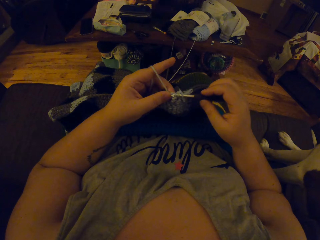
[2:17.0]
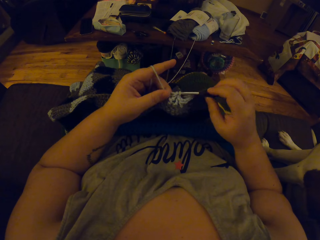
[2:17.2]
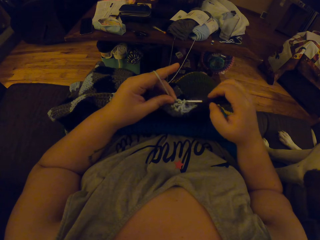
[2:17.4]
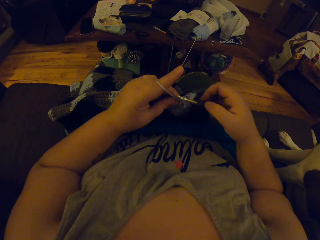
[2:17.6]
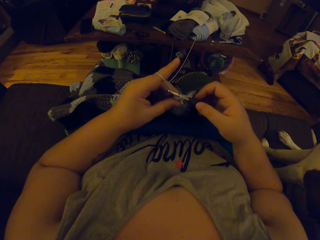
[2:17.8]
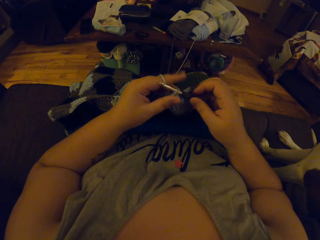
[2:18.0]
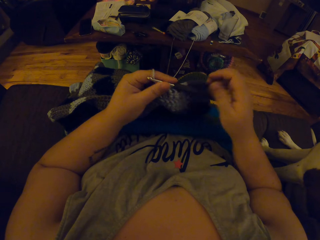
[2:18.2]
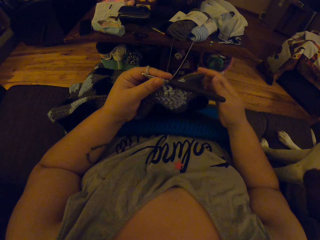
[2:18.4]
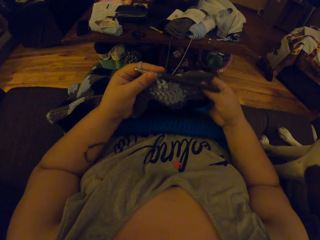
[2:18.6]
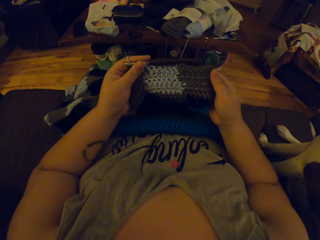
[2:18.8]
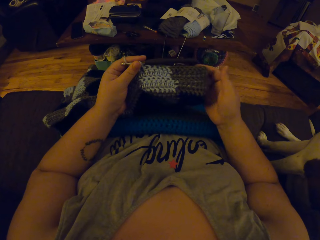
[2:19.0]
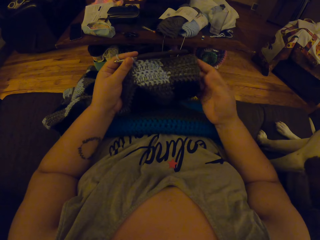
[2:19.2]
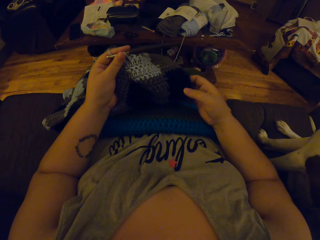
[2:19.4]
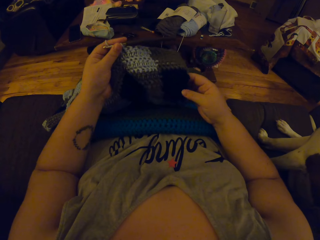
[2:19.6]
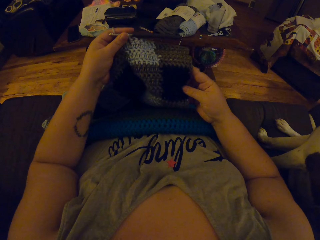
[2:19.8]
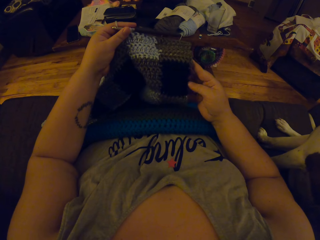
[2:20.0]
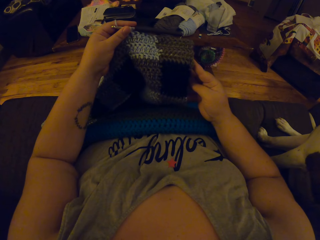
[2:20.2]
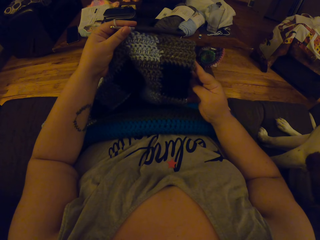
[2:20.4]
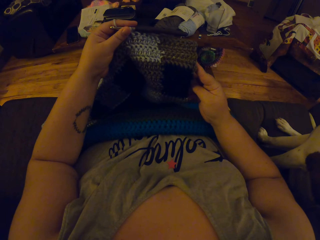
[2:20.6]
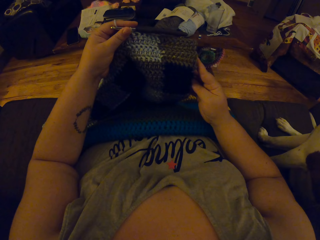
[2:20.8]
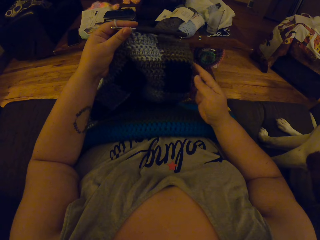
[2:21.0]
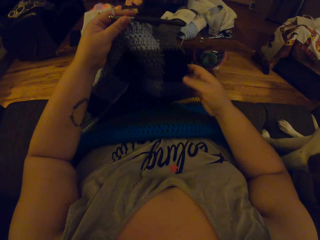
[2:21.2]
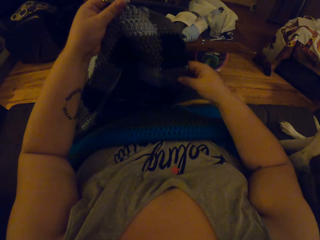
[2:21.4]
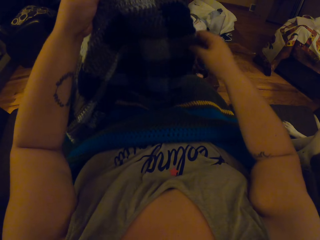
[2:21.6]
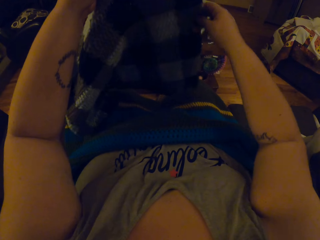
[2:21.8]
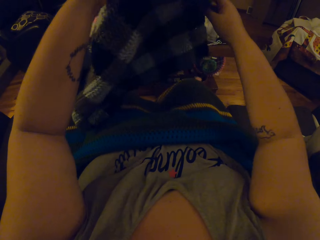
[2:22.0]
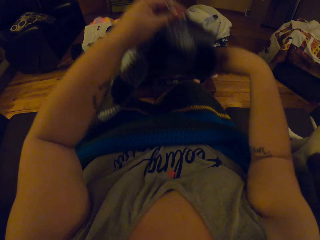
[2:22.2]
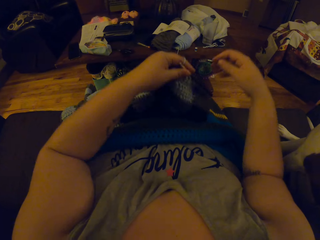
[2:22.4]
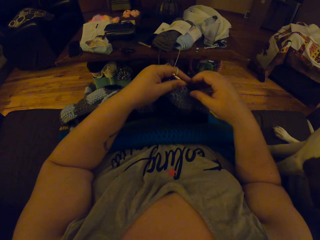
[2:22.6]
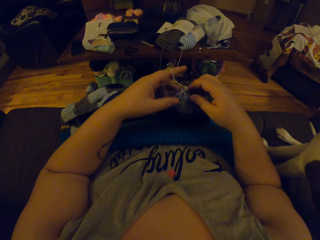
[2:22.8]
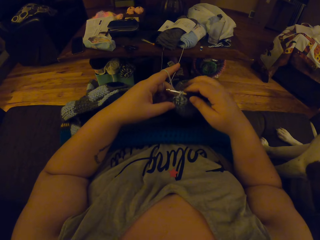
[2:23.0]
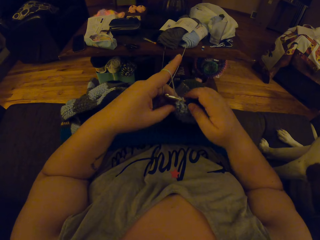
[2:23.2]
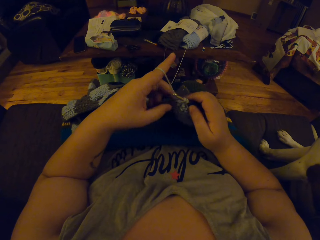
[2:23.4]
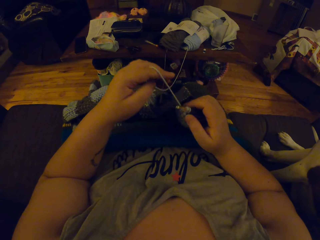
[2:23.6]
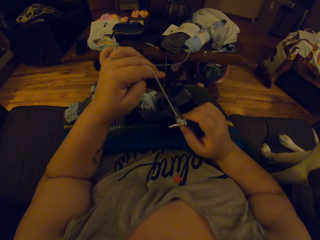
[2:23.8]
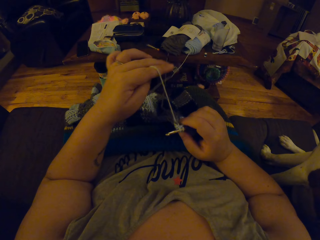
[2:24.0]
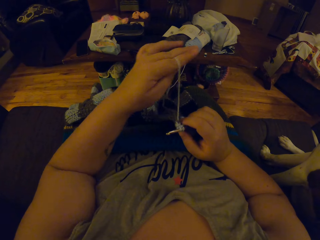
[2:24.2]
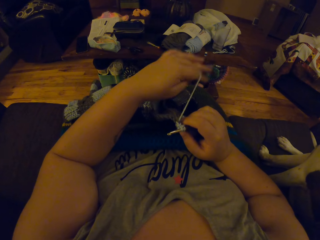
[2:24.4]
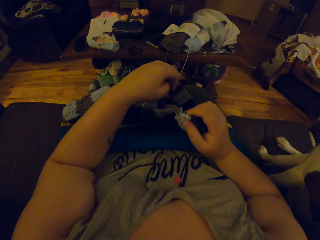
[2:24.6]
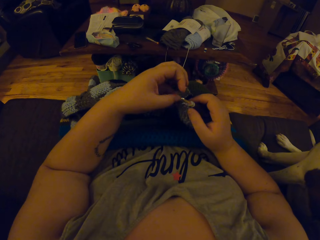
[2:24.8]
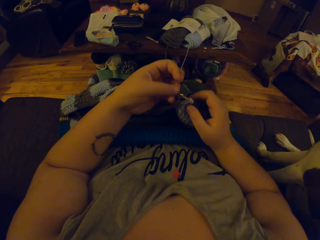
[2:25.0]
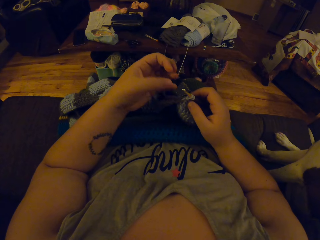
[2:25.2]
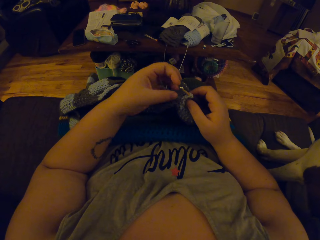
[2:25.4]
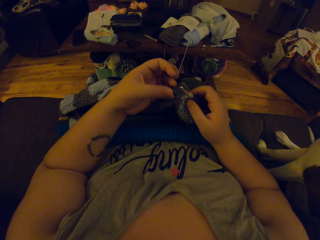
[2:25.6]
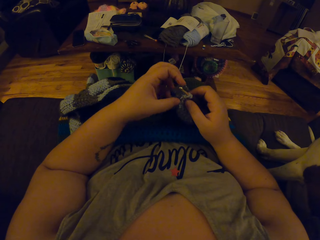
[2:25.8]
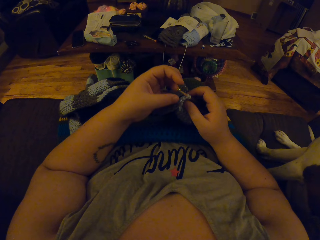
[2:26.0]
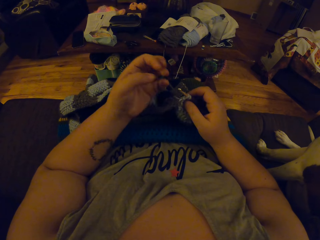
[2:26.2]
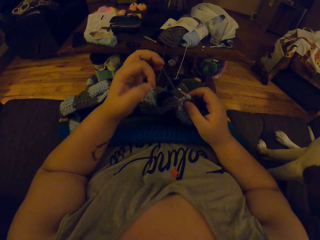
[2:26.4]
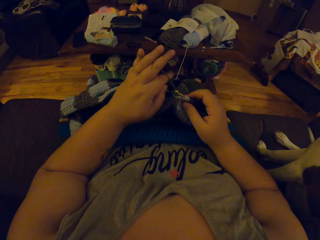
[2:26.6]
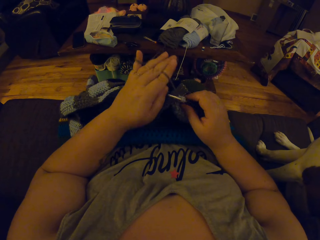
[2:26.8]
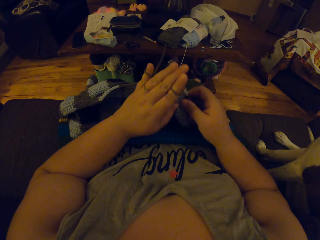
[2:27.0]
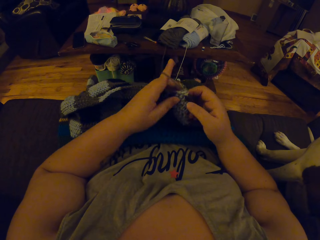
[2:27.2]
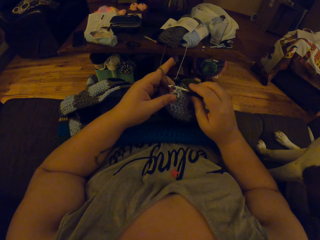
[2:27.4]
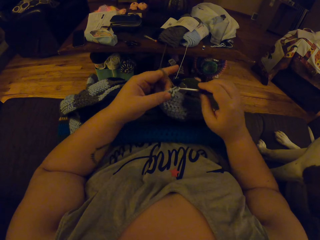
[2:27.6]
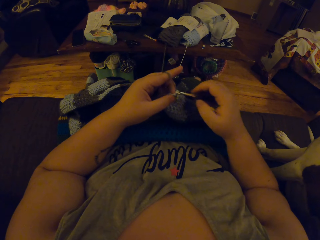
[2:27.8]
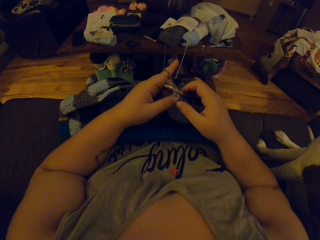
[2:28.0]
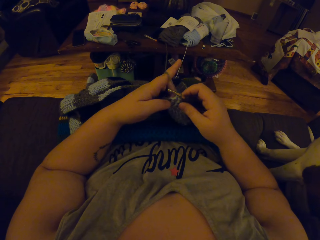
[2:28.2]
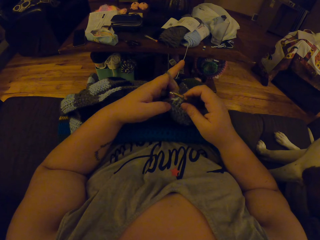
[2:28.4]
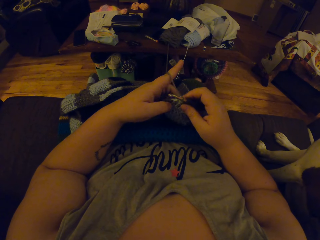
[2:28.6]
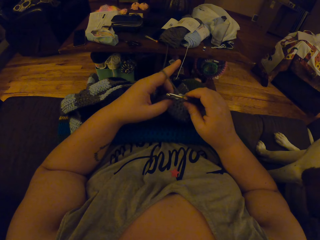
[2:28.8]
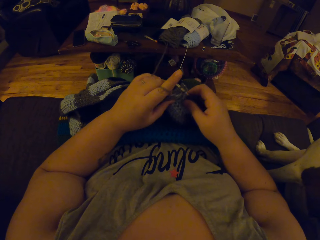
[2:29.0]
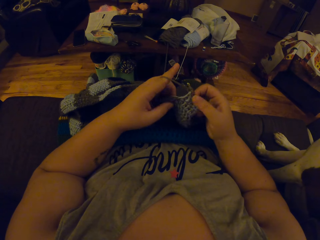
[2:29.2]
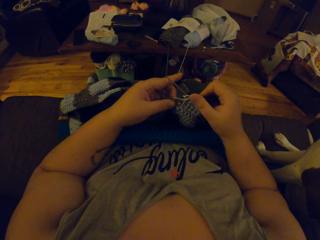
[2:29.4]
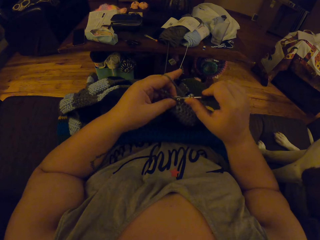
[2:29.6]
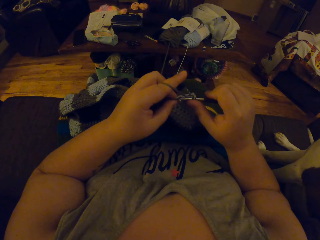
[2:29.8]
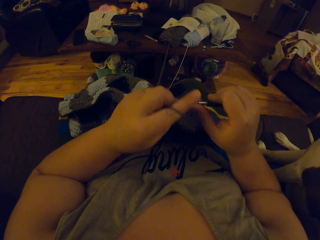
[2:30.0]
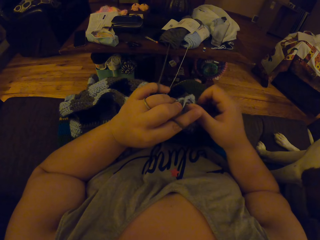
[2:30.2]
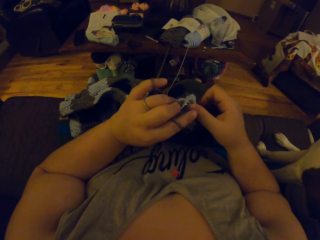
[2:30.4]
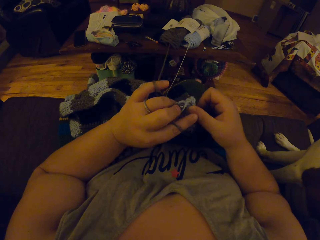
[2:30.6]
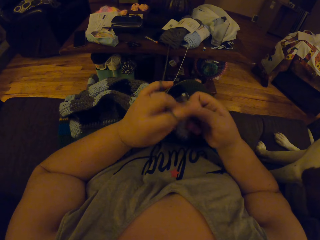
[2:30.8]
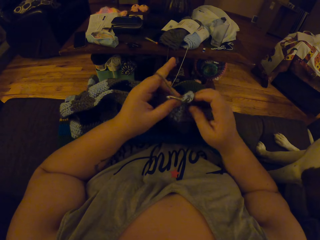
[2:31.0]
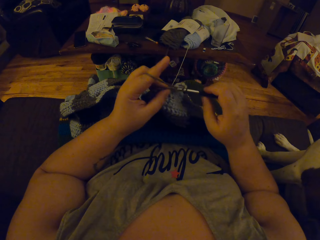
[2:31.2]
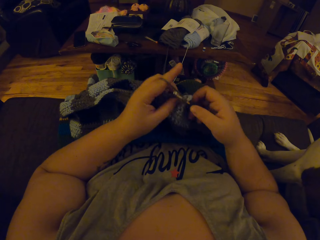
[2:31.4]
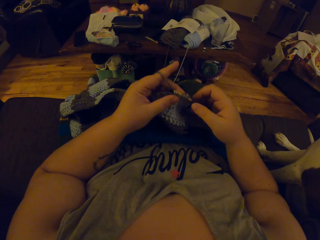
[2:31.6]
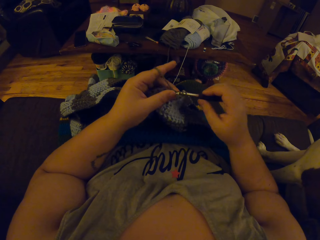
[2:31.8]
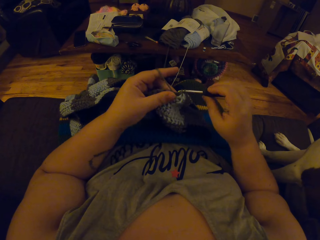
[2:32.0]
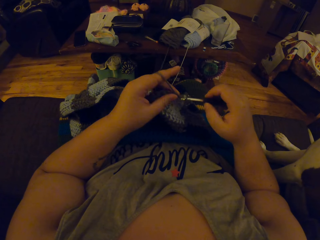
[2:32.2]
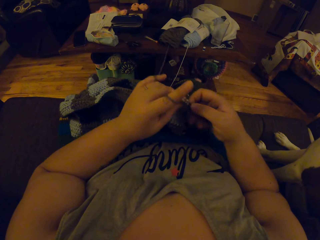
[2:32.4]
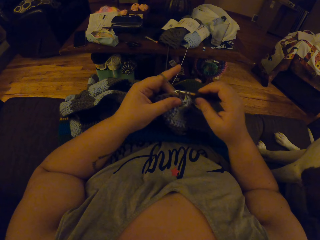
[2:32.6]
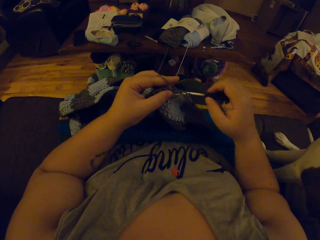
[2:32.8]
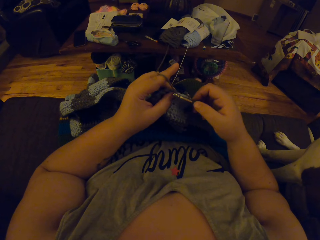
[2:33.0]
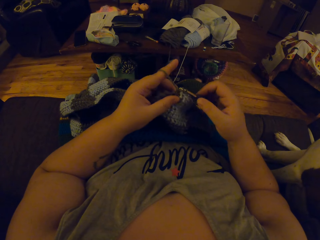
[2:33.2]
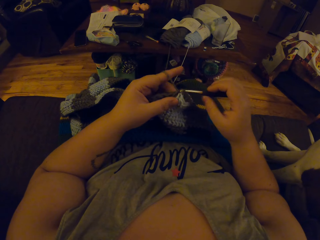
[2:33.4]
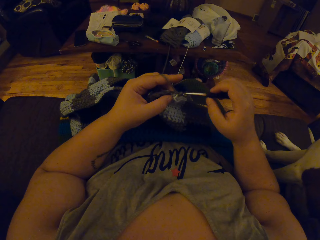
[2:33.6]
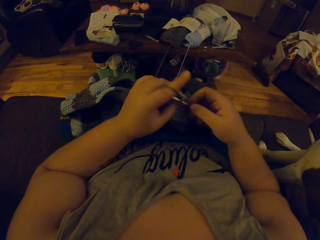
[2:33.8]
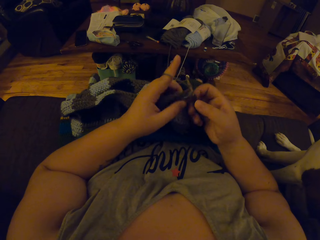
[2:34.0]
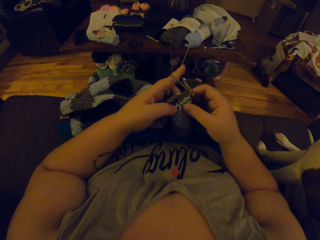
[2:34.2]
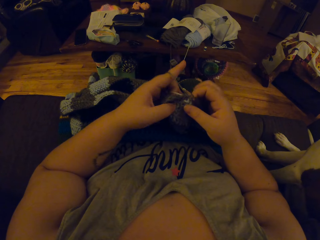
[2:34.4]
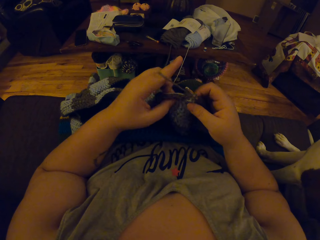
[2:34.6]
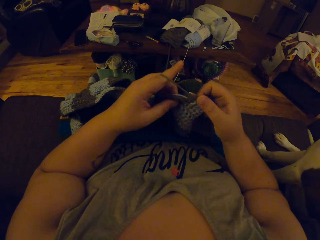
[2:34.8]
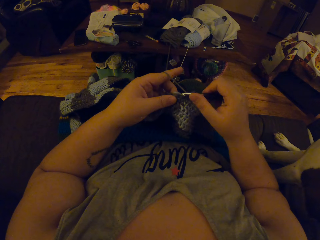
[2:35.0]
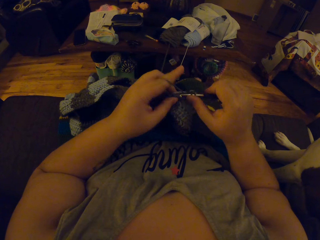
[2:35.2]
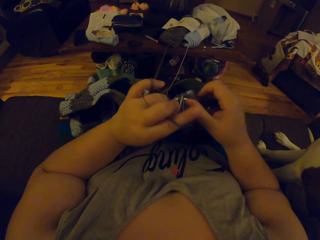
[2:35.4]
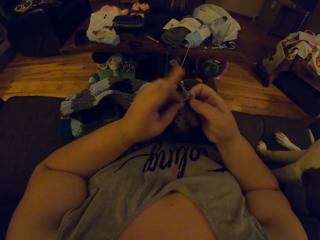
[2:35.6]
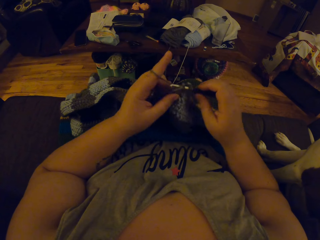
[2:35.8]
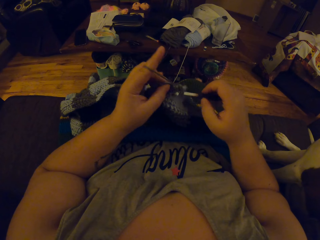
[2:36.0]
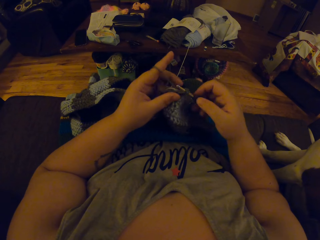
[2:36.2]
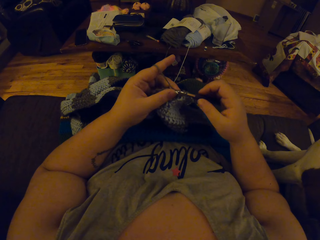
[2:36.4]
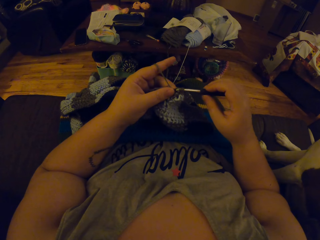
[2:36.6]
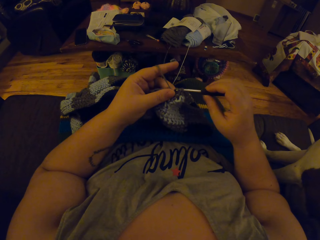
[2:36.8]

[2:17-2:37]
The camera wearer adjusts the blanket. They touch the scarf. They pull the scarf. They roll the thread on the finger. They continue crocheting the blanket. They knit the scarf.

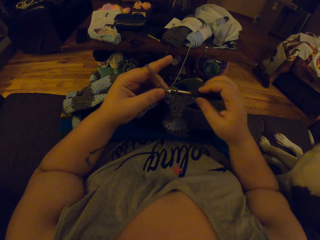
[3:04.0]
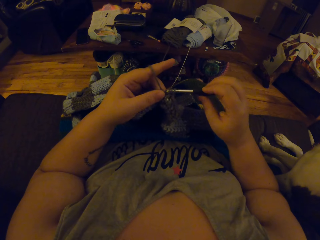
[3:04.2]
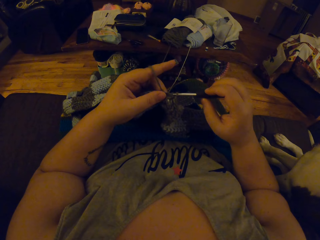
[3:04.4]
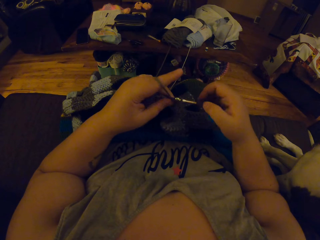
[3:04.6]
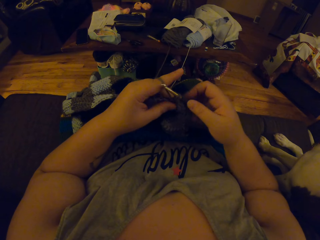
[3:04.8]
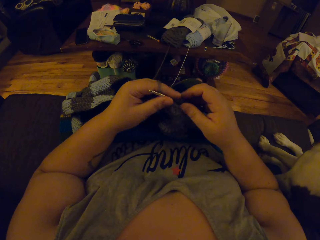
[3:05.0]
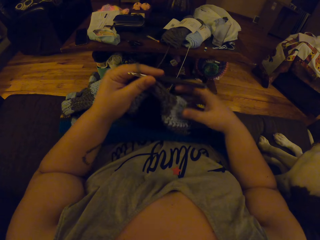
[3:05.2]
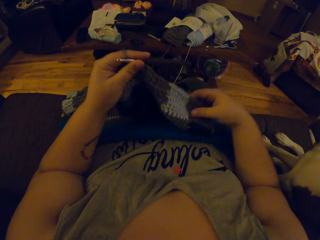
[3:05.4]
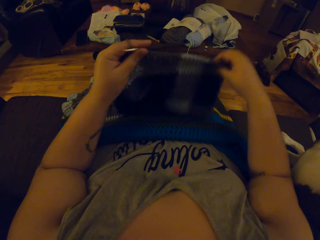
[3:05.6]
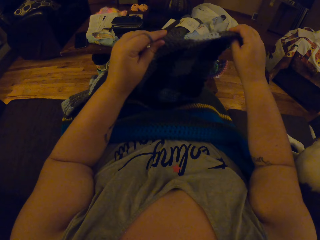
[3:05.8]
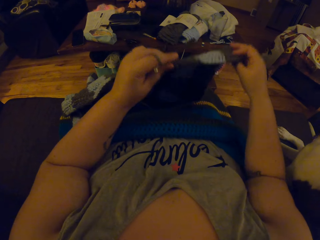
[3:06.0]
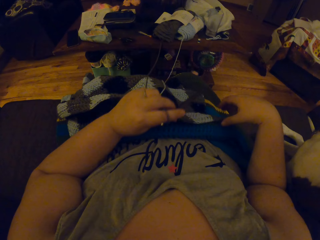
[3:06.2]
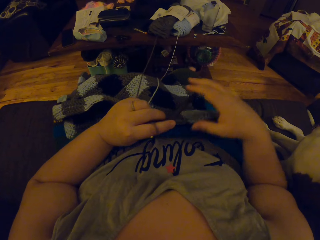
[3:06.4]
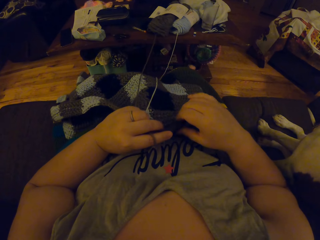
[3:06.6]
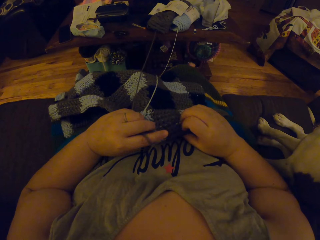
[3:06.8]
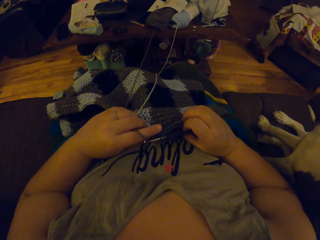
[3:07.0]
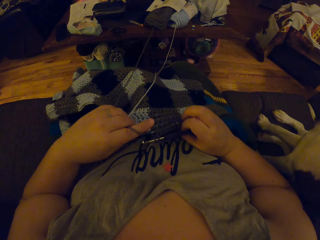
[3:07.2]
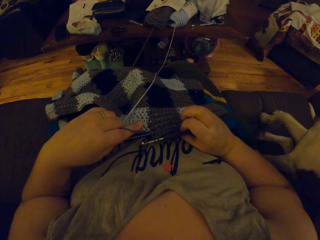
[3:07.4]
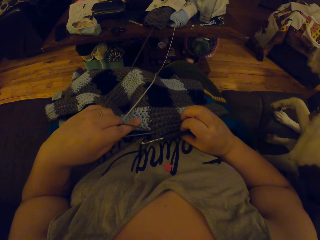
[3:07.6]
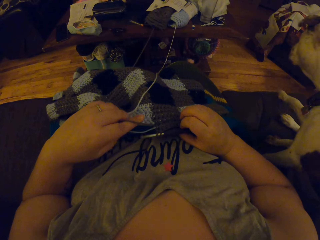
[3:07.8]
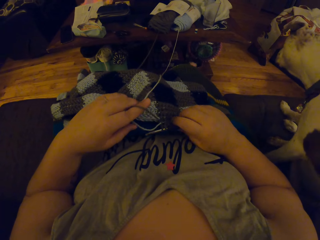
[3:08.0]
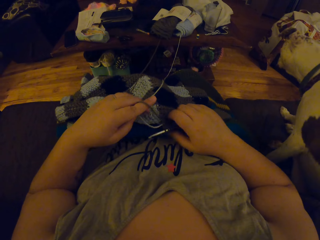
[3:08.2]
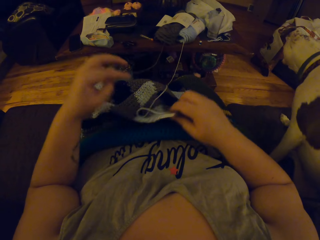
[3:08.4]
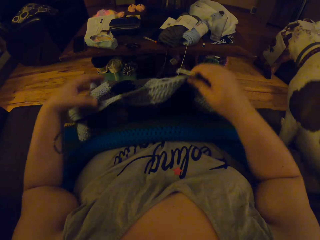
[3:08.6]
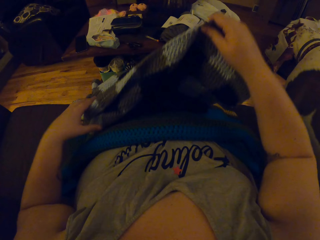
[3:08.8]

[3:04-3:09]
The camera wearer adjusts the blanket. They touch the scarf.
